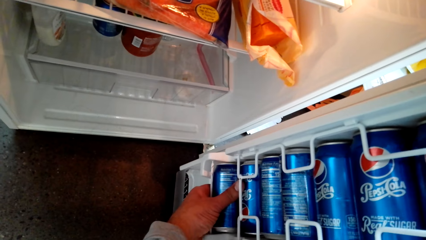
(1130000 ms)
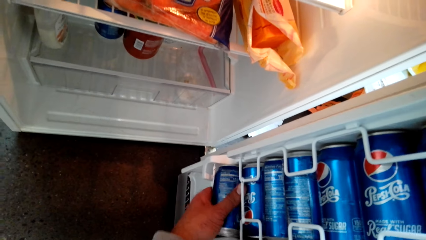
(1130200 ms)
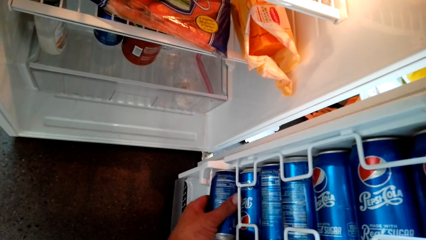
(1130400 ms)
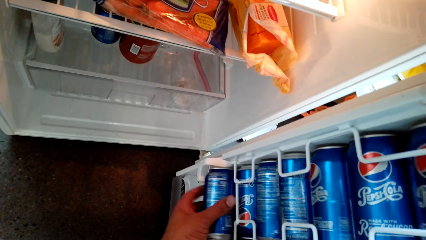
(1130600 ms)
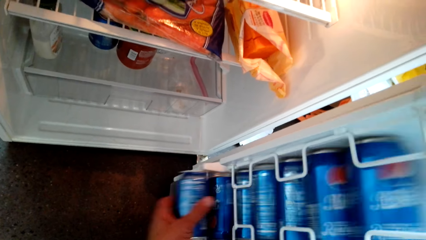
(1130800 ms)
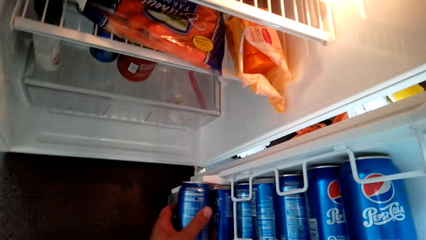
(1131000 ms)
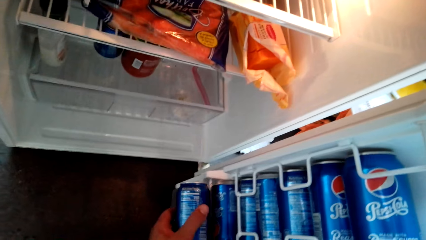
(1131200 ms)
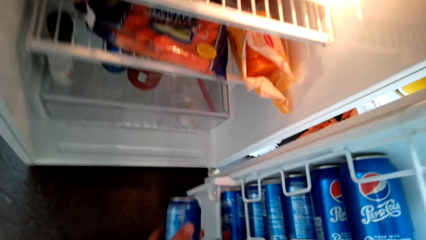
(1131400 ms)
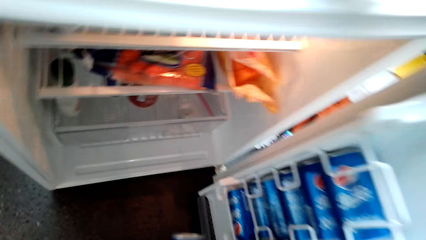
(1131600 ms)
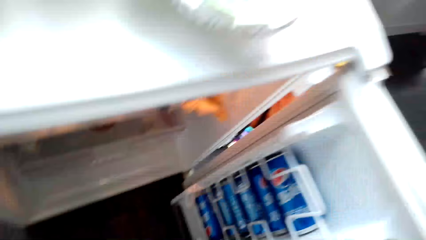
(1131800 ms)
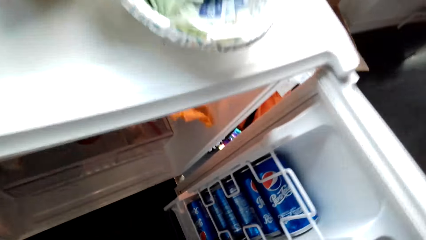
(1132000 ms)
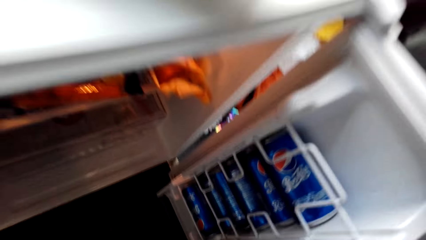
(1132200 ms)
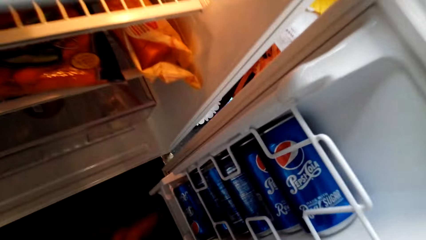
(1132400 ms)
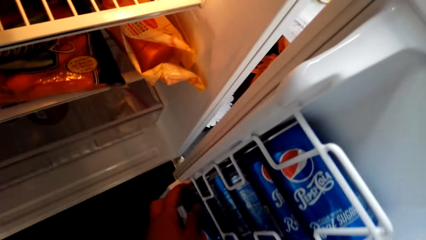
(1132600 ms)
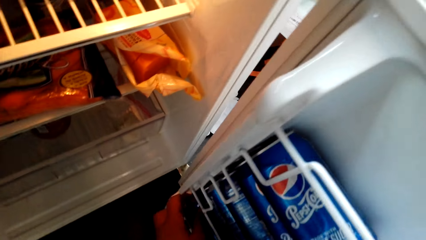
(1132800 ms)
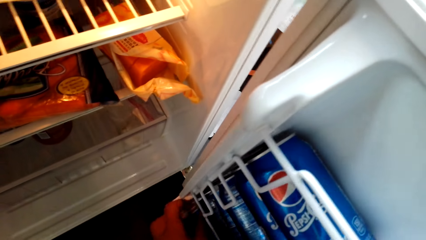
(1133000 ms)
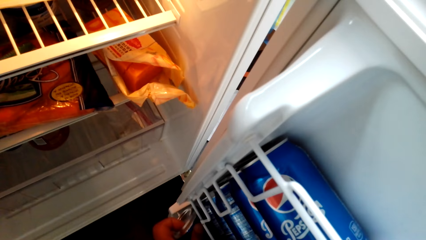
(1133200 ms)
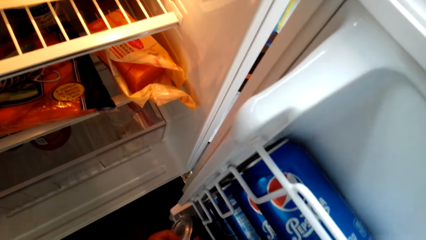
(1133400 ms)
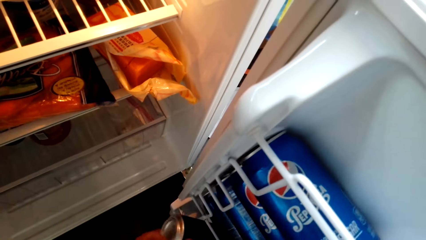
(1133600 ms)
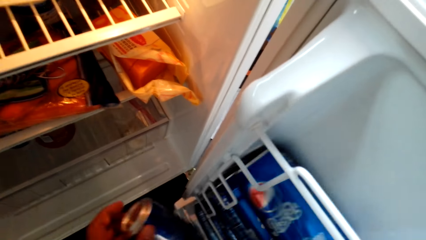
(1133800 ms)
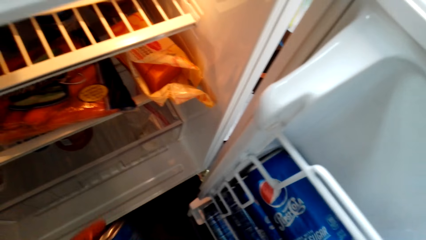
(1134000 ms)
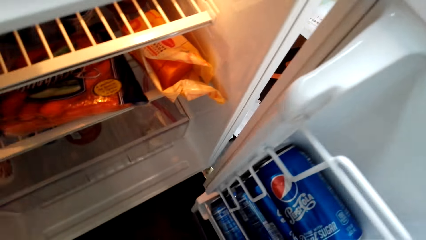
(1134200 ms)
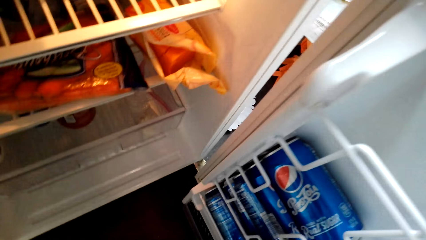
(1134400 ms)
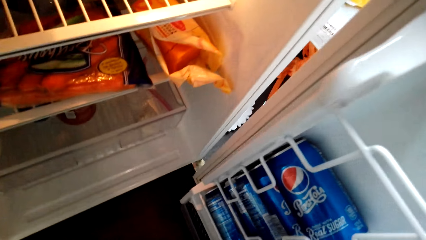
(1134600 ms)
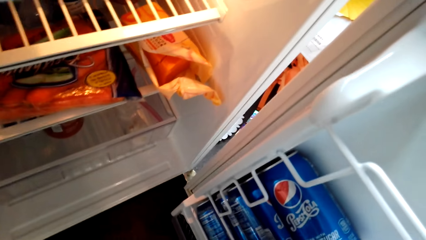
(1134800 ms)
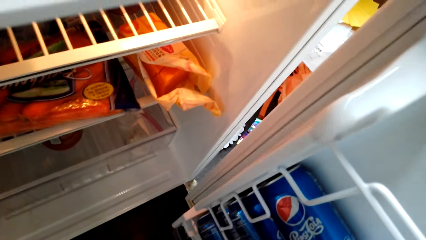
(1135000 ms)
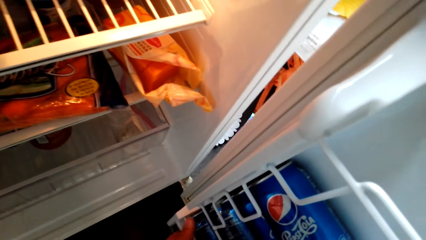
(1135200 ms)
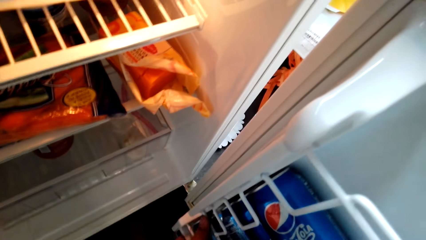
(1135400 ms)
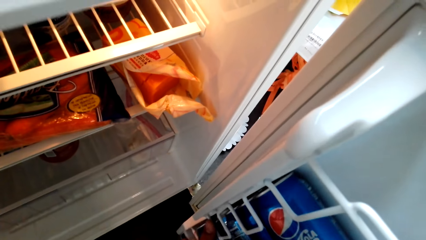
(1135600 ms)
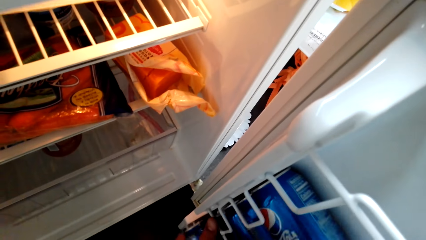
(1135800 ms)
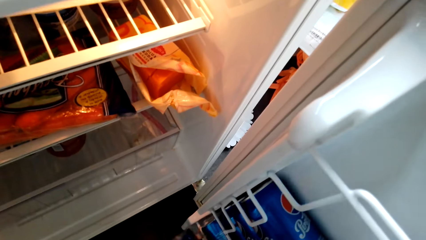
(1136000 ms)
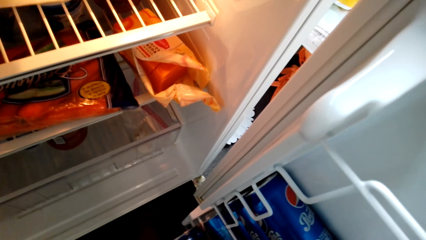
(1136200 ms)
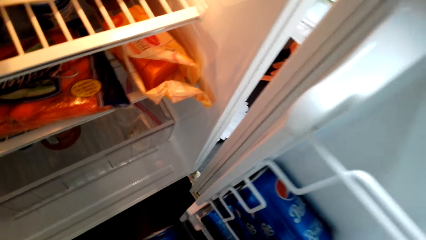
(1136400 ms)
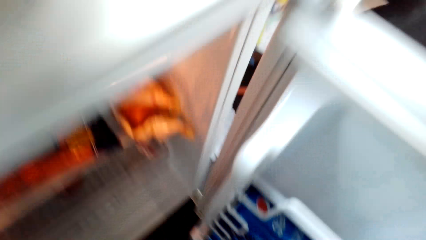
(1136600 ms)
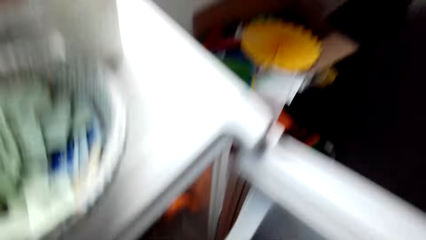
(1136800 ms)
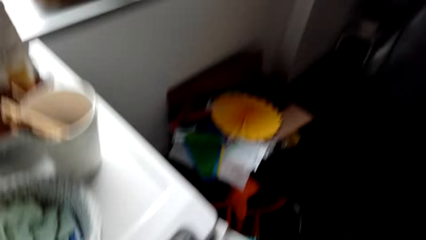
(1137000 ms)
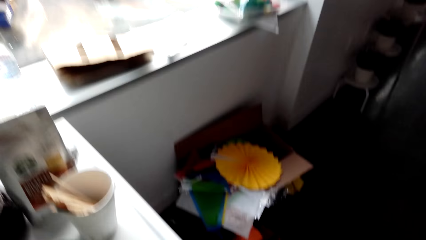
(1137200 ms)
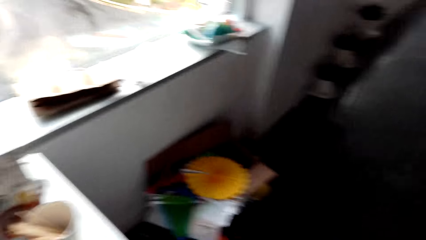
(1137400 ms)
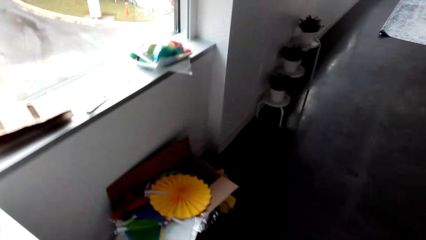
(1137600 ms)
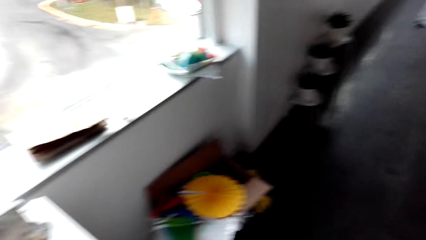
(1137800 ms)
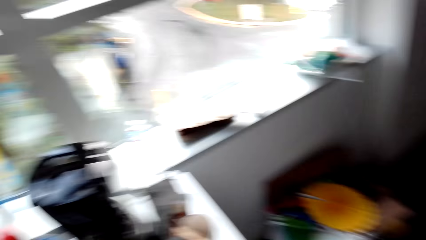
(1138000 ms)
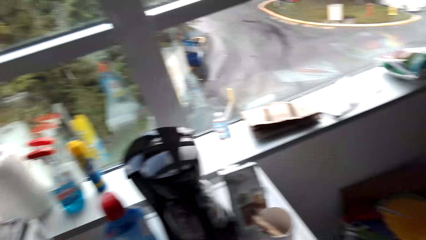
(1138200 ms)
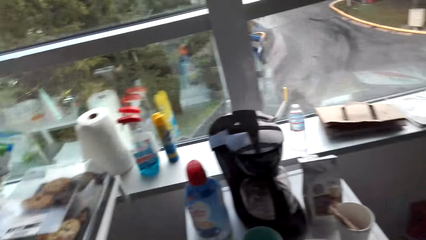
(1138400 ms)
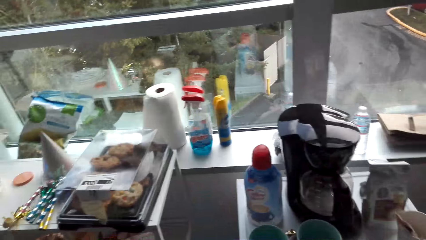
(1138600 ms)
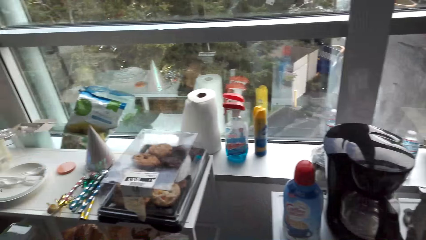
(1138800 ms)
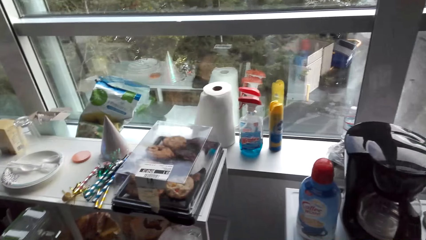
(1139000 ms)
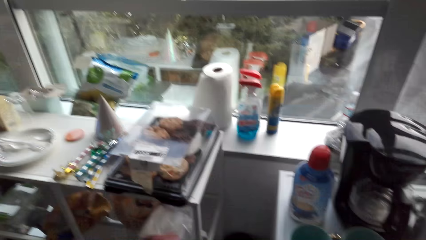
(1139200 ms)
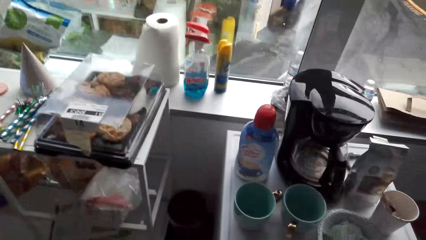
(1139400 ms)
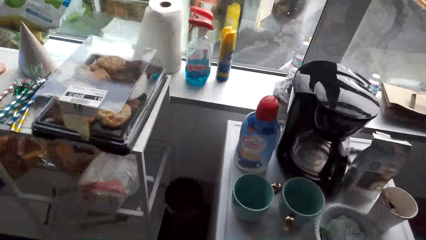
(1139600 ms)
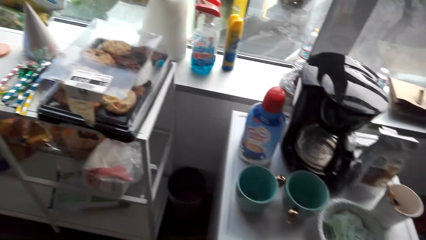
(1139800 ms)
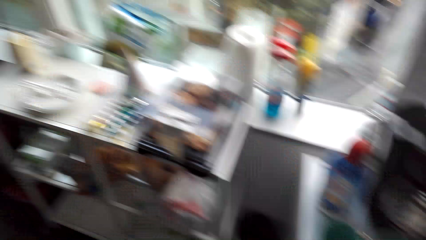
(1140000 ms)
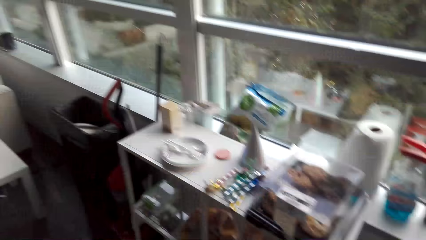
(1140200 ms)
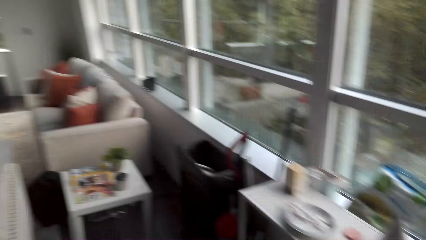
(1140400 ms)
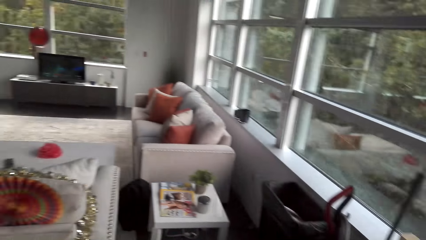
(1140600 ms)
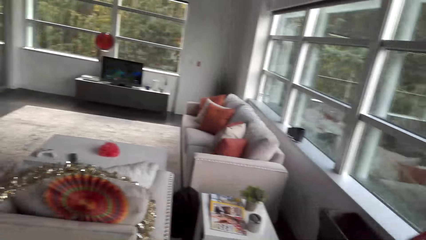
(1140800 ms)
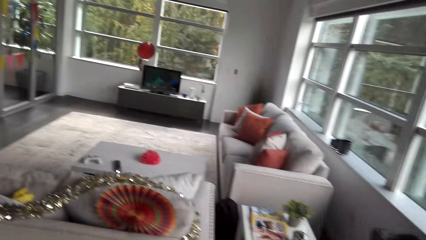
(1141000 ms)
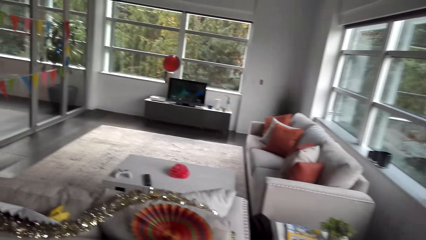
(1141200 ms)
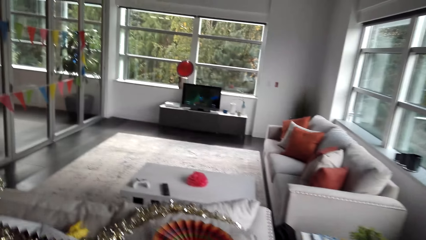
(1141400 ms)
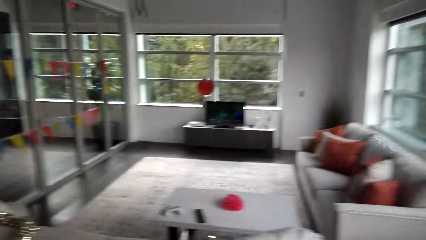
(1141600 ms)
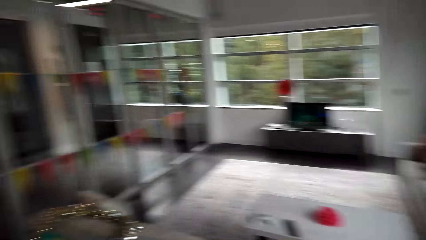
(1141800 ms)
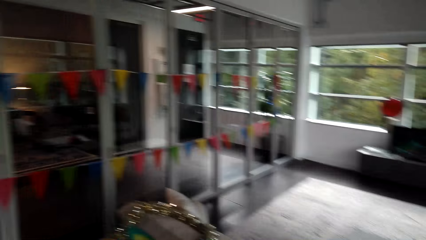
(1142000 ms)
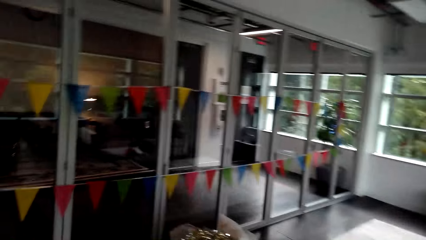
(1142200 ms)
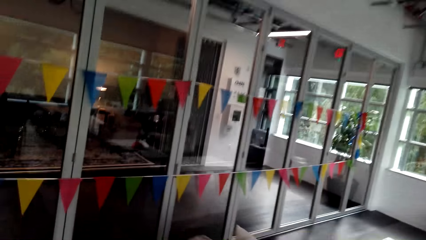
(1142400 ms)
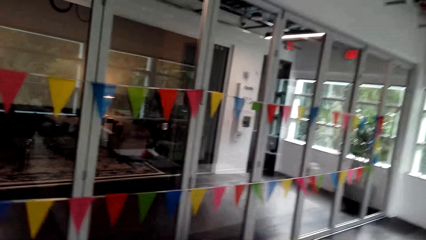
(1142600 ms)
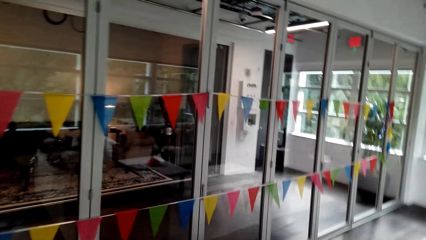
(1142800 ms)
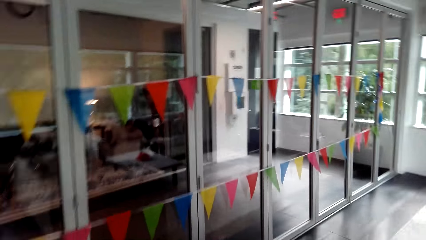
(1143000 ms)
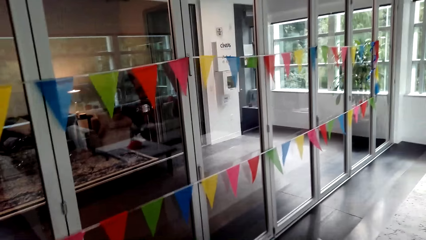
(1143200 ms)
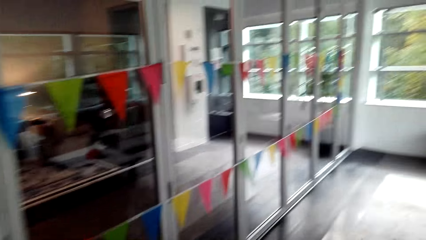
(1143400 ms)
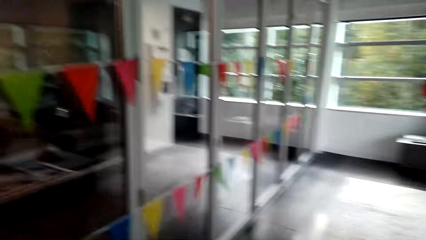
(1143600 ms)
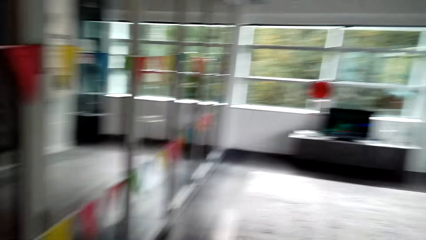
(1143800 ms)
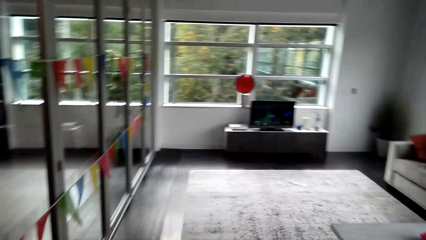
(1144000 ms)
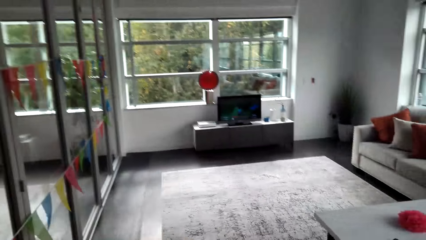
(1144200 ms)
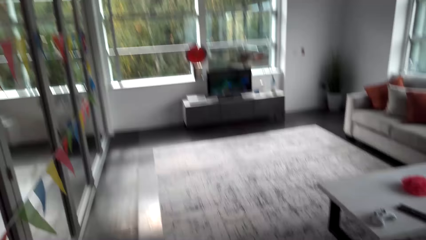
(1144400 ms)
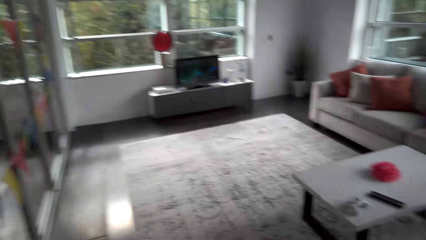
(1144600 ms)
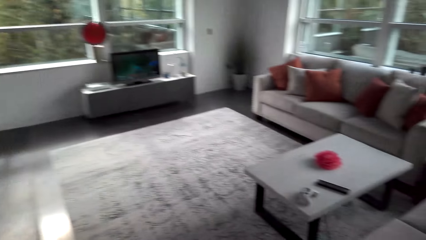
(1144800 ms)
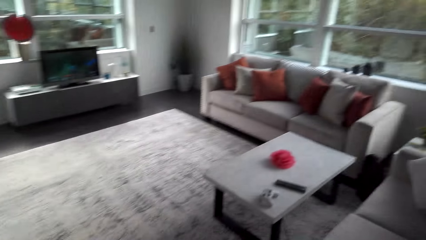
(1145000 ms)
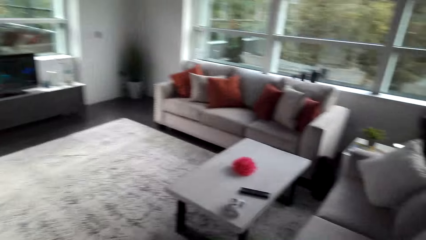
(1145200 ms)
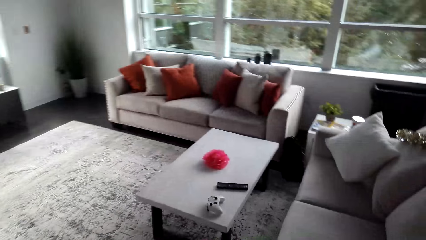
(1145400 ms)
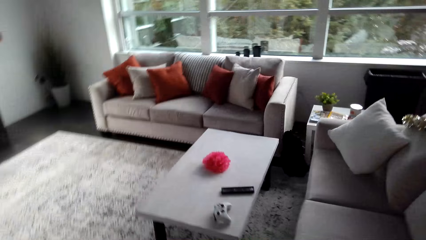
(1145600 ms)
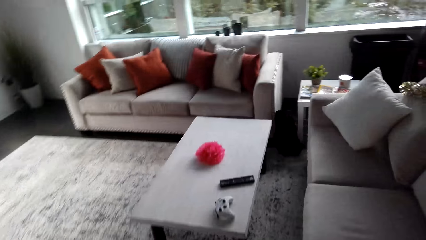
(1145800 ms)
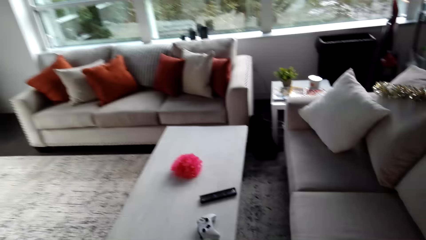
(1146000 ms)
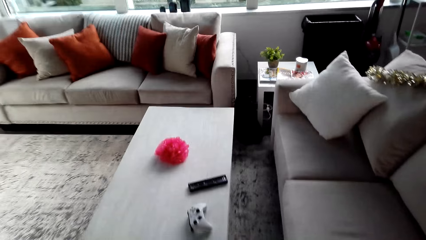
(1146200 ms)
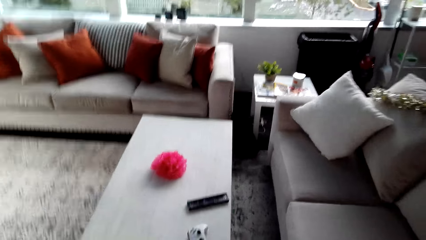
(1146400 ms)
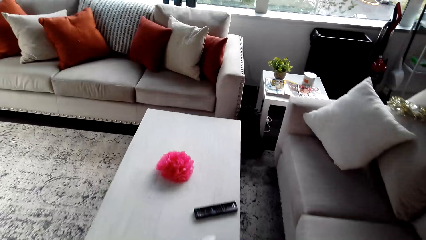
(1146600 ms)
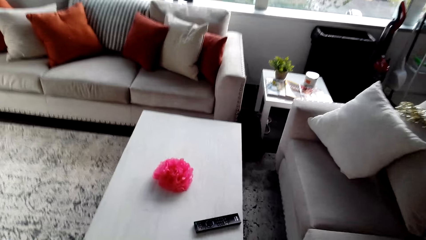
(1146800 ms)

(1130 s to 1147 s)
The camera wearer picks up the soda can. They pick up another soda can. They talk. They pick up another soda can. They walk.
